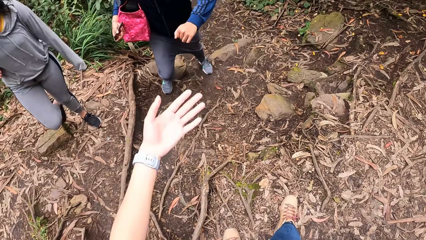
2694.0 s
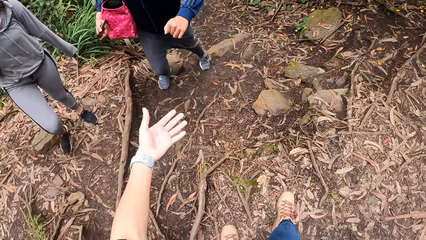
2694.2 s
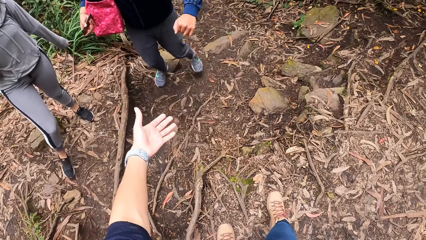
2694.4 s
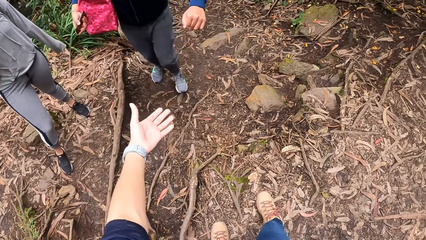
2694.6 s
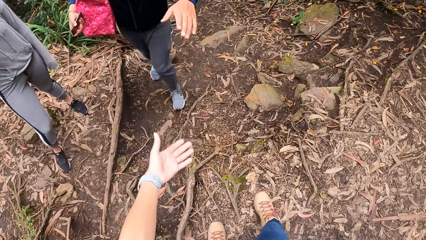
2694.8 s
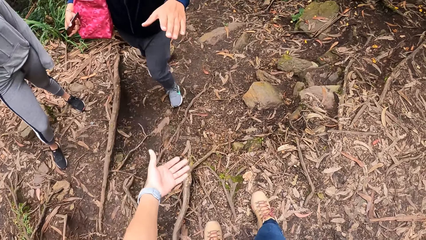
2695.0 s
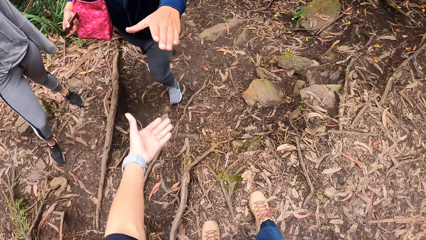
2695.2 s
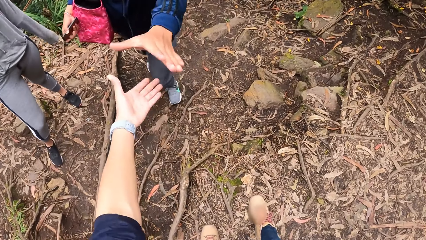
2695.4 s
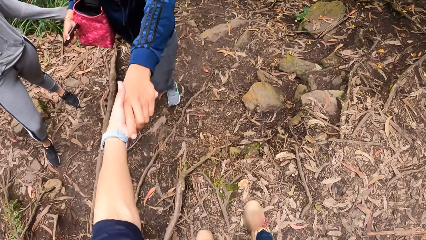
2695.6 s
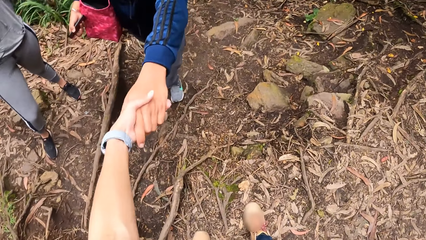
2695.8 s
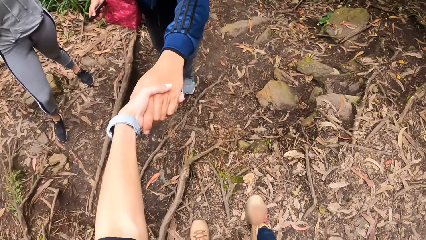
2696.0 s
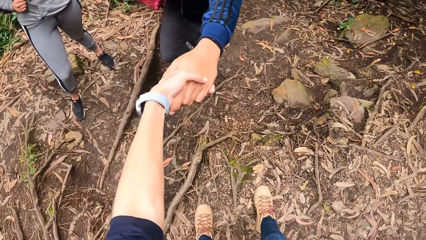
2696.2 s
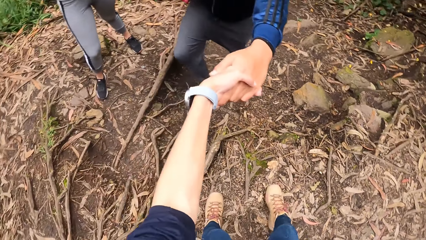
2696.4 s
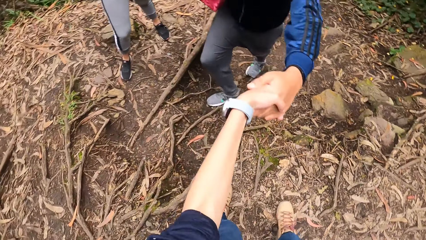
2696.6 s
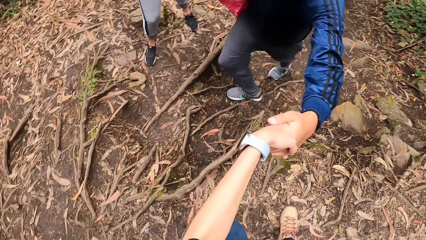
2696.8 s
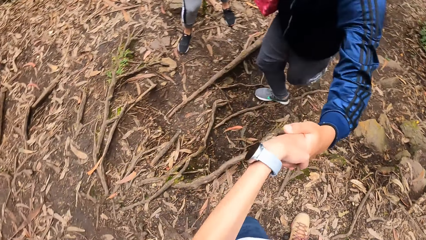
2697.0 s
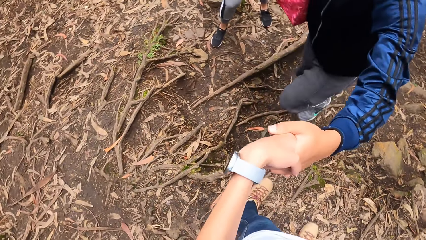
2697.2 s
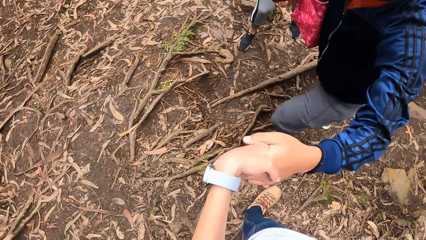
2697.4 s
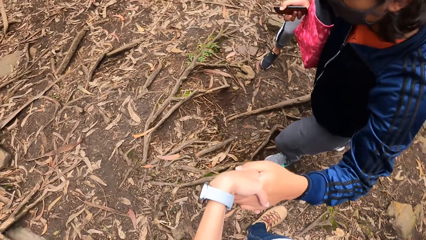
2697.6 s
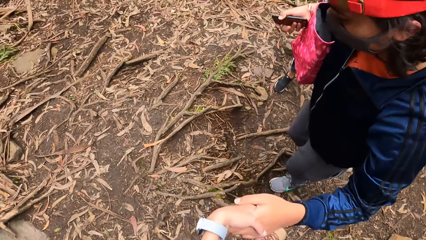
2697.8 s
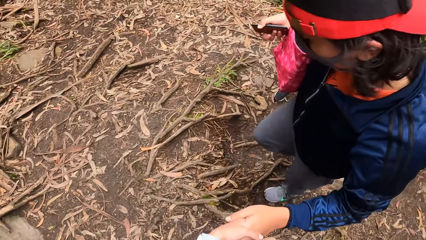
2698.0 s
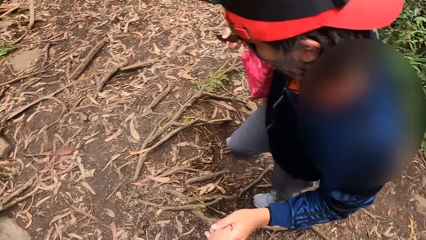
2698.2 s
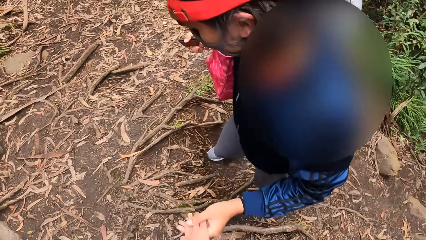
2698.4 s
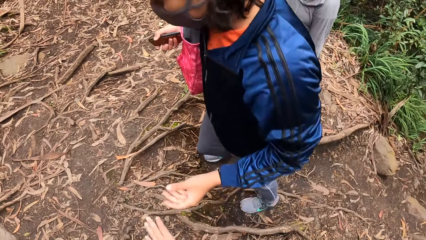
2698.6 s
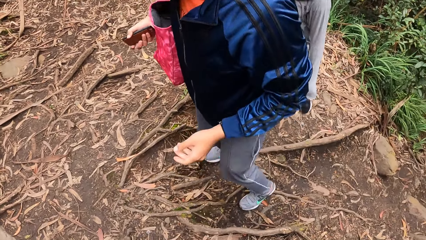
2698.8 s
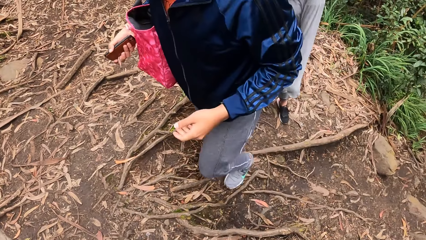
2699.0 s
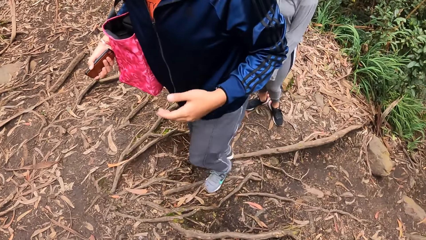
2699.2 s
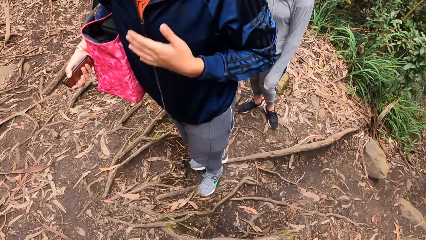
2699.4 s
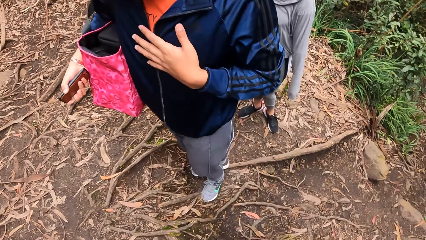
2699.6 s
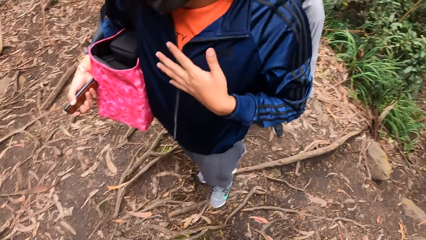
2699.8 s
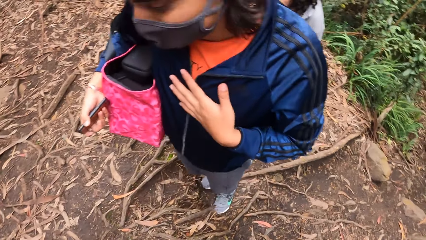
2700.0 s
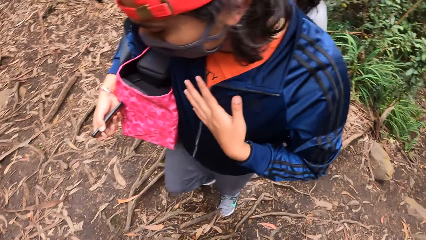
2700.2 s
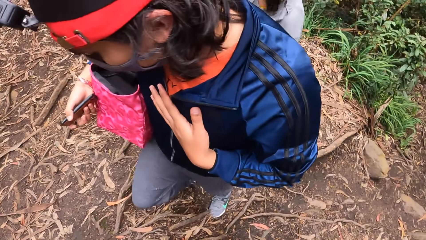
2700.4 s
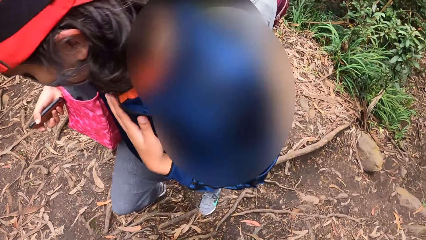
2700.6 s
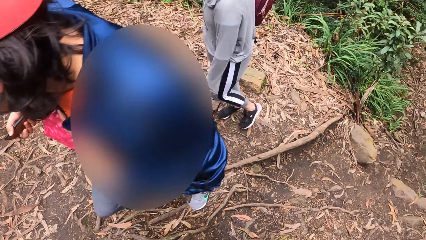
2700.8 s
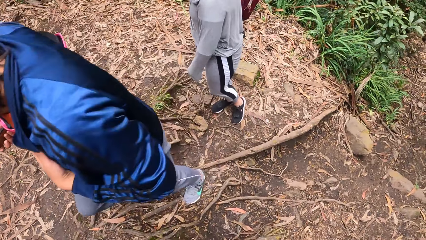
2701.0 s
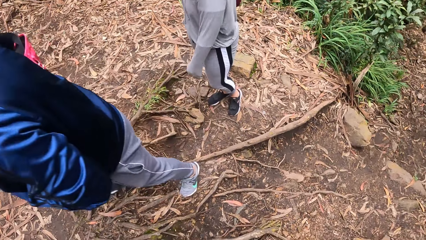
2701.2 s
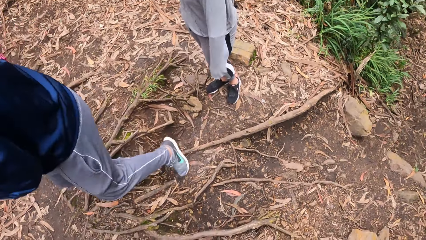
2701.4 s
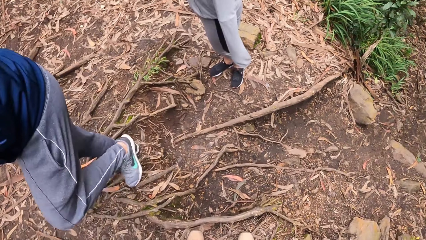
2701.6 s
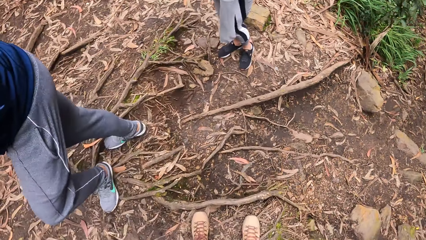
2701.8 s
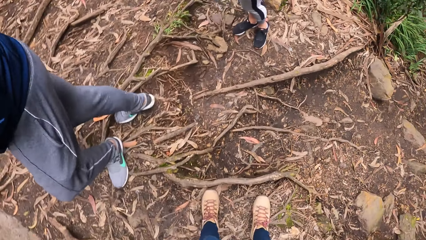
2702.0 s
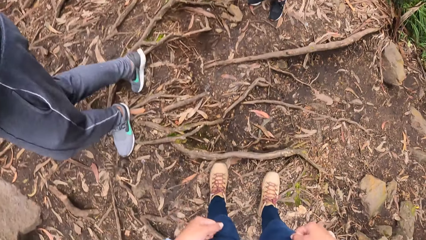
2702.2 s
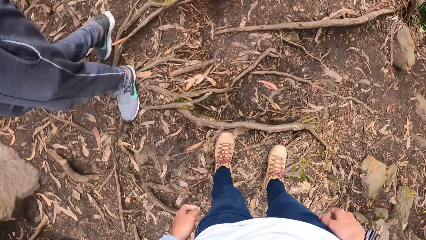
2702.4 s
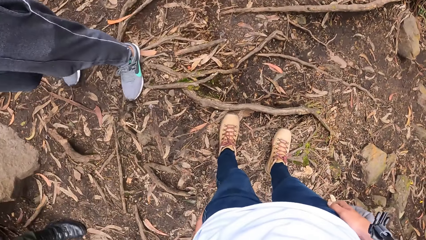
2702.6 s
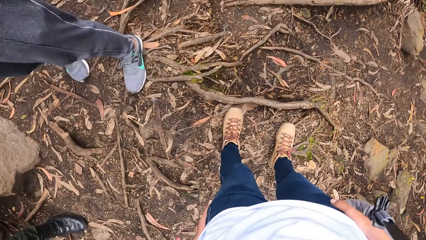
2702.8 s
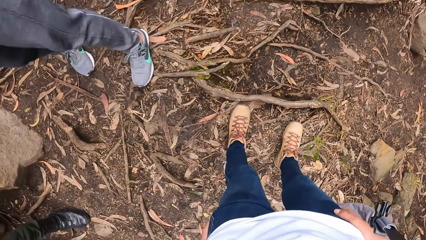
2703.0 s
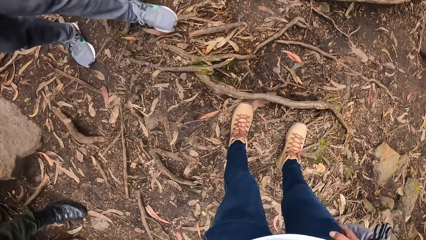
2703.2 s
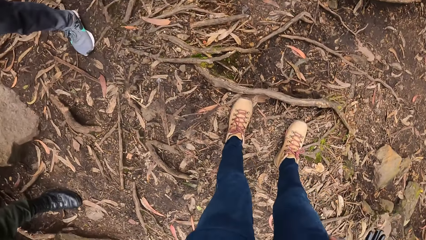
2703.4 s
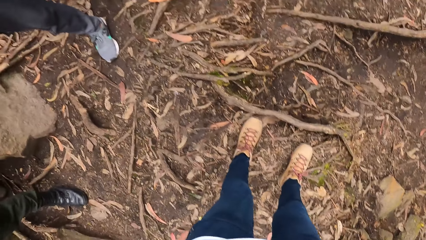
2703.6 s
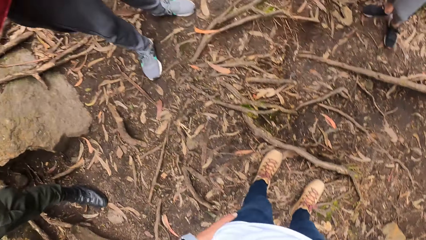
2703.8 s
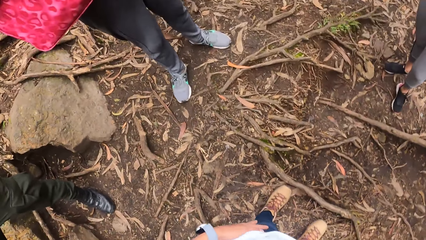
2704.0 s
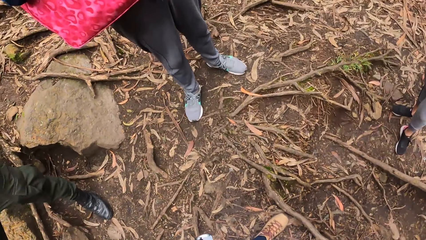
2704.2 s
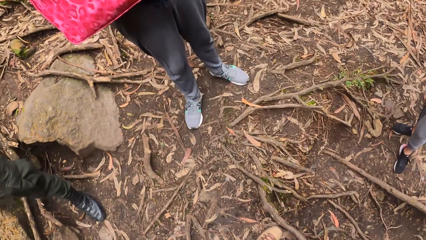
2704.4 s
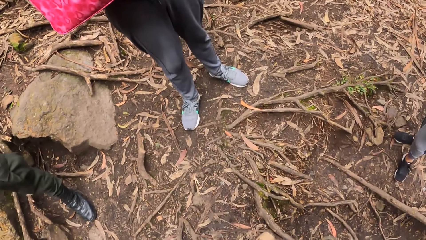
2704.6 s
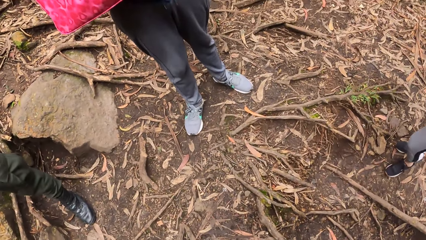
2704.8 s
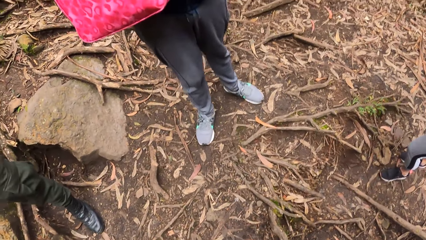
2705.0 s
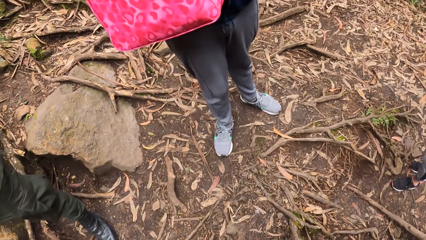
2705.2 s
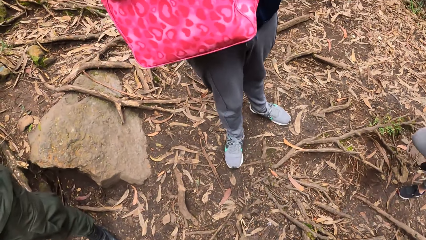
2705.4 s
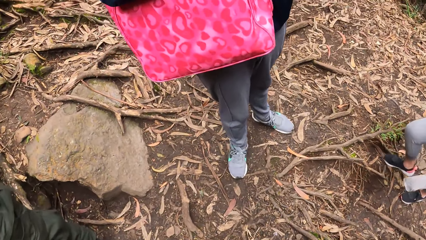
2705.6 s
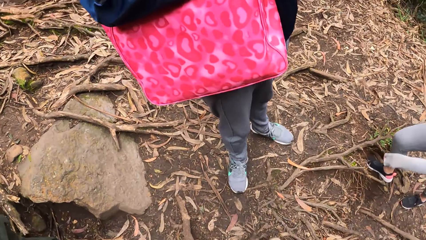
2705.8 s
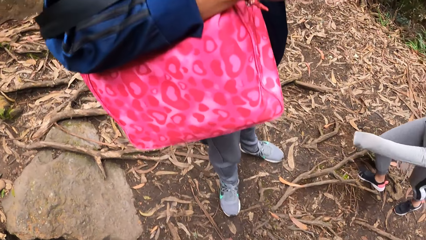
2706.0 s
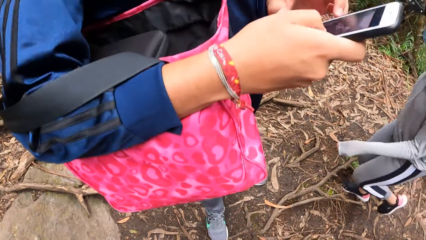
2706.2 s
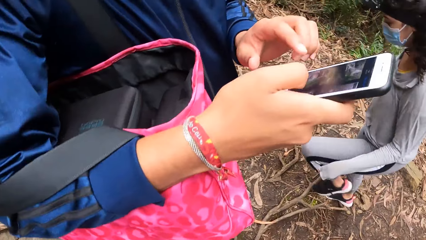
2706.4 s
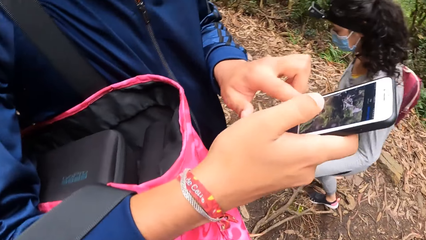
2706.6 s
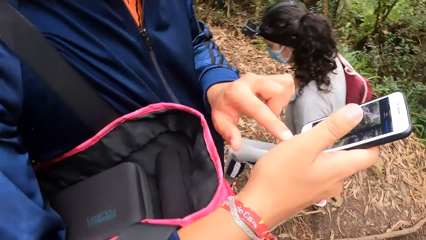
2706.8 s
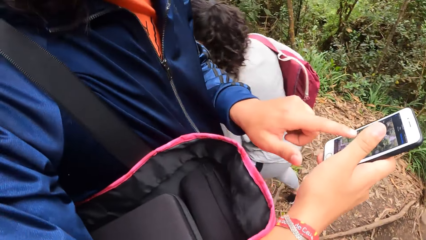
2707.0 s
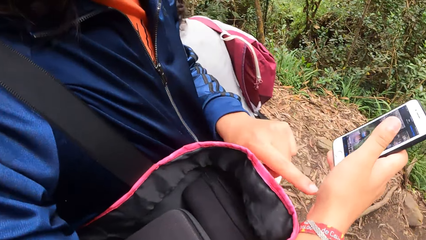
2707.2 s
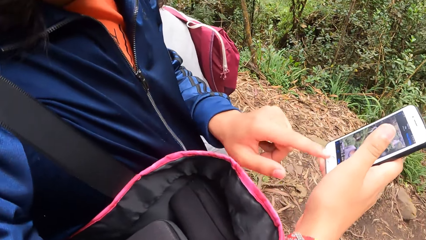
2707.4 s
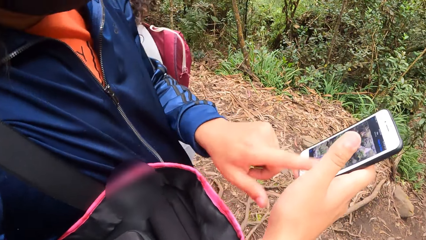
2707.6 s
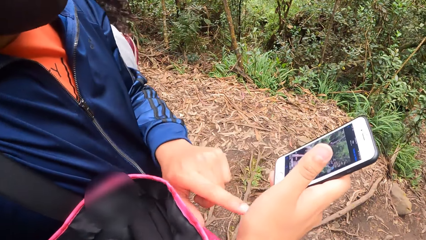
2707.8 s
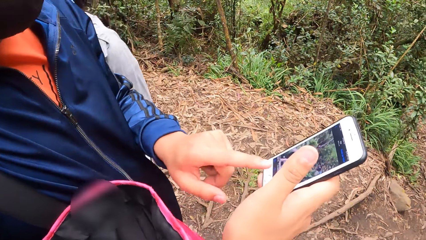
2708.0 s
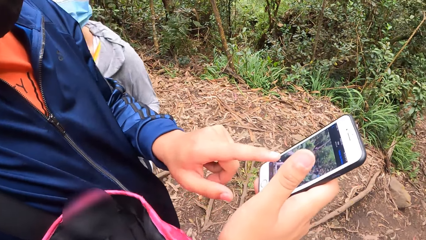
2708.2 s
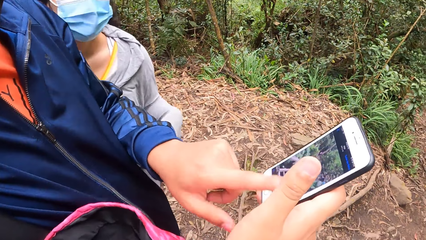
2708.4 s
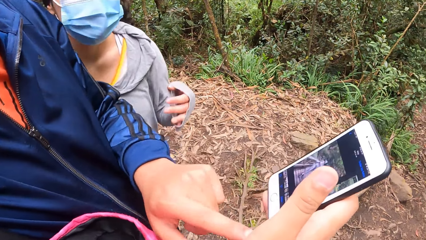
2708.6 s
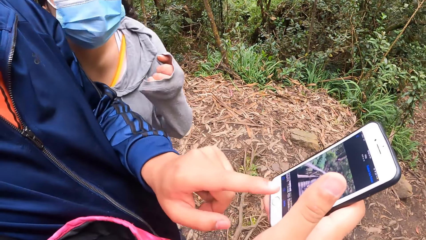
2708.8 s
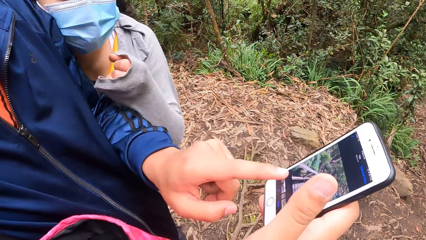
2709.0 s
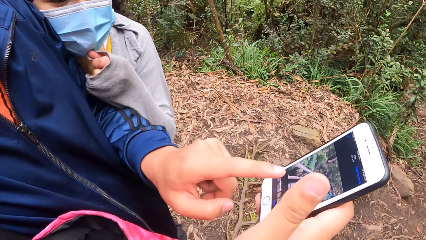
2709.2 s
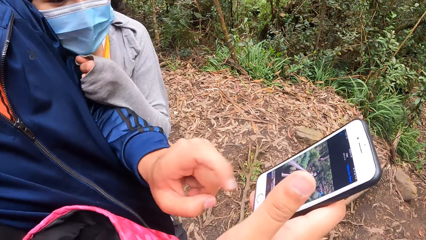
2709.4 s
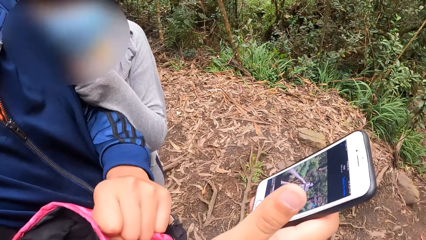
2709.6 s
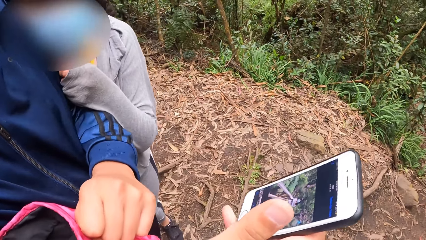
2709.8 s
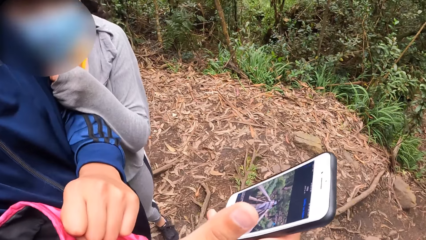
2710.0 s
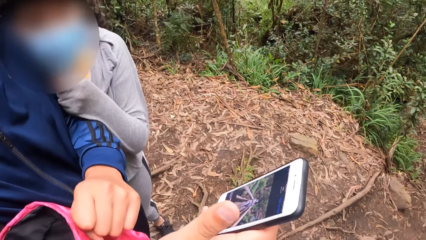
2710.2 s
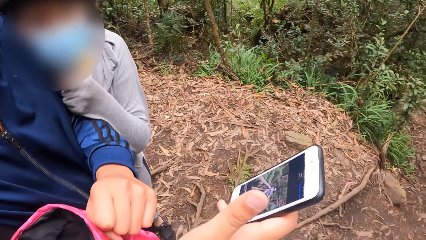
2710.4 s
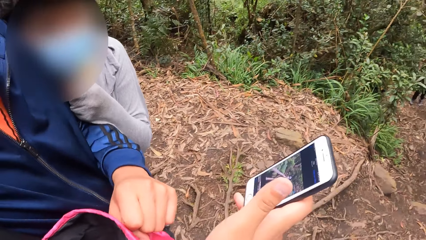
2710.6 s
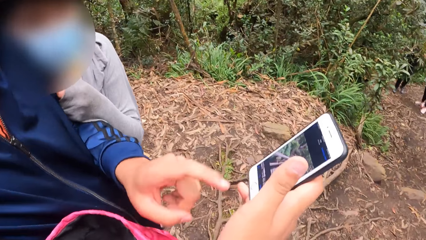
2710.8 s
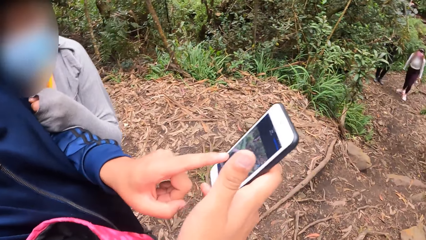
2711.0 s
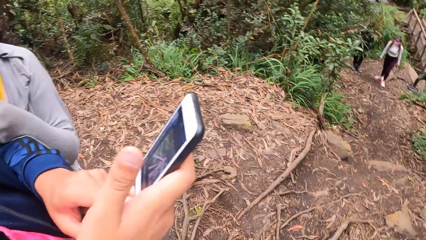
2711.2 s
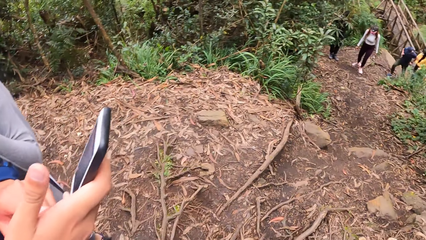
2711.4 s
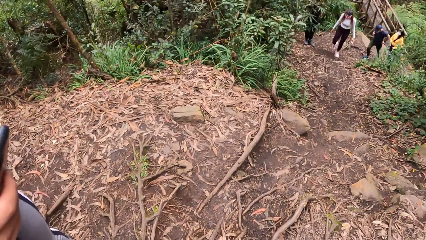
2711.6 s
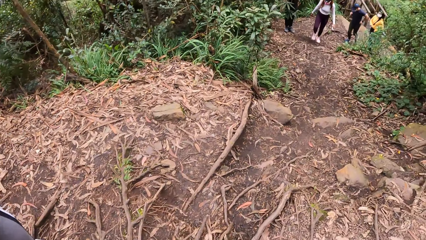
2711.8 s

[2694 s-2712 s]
The camera wearer stretches the left hand around. A person stretches a hand around. The camera wearer holds the person's hand. They pull the person. The person walks around. The person holds the chest. The person walks up the hill. The camera wearer turns round. Another person walks around. The first person operates a phone. The other person holds the first person. The other person leans on the first person. The first person operates the phone.
